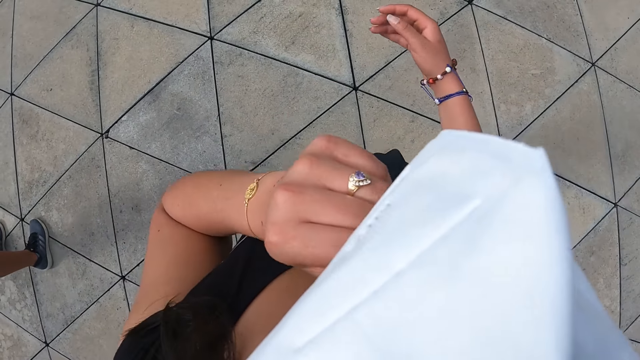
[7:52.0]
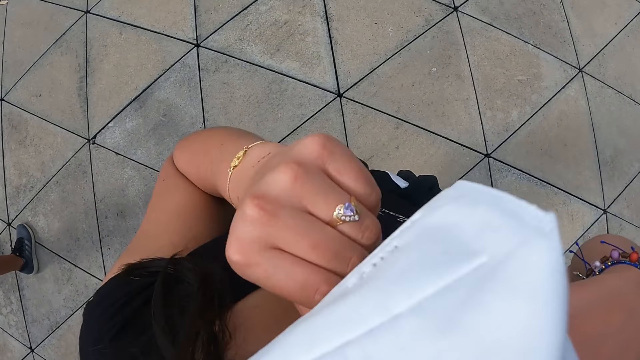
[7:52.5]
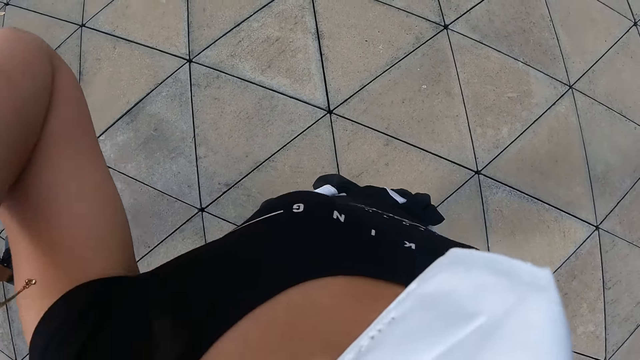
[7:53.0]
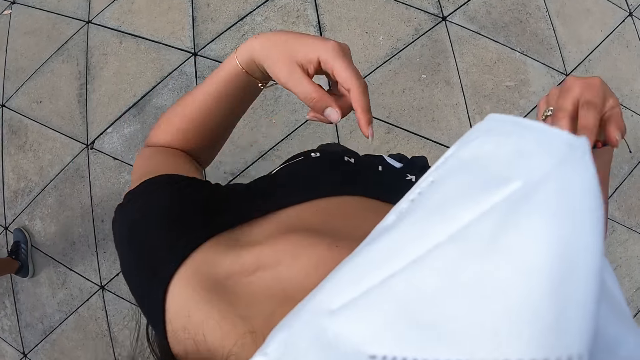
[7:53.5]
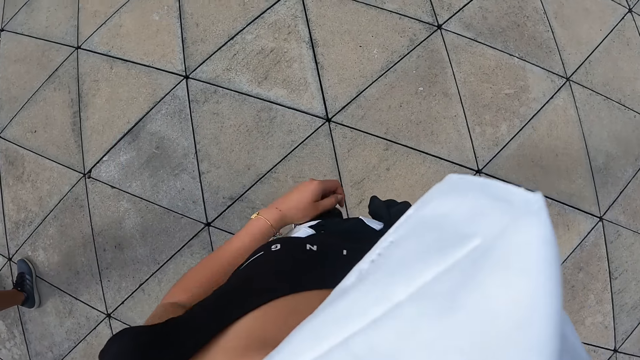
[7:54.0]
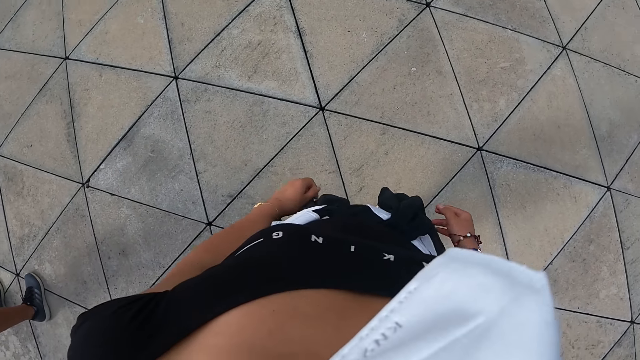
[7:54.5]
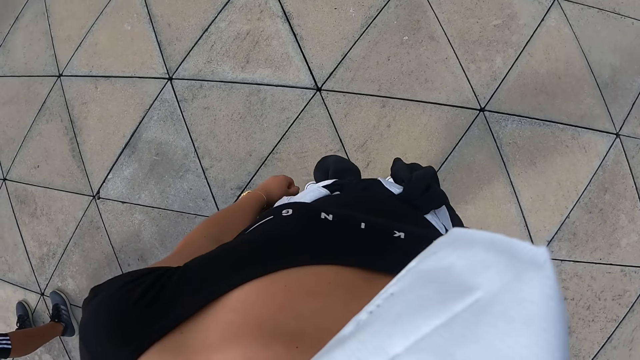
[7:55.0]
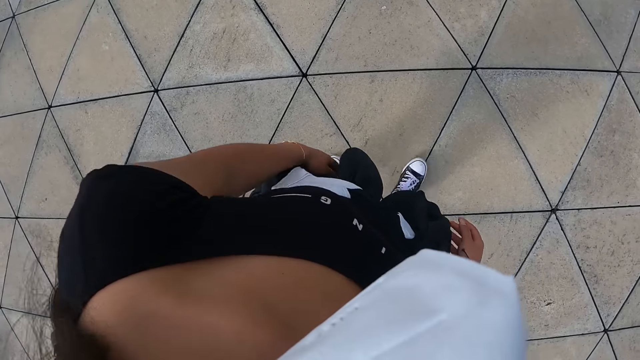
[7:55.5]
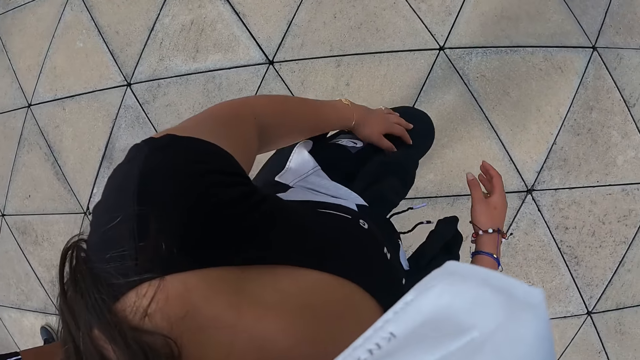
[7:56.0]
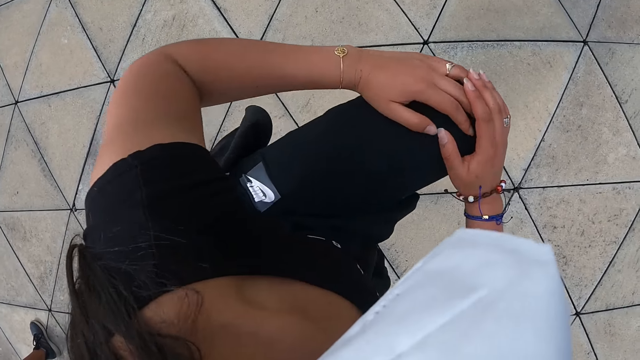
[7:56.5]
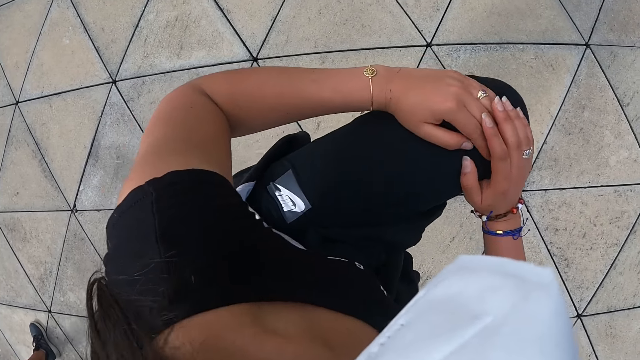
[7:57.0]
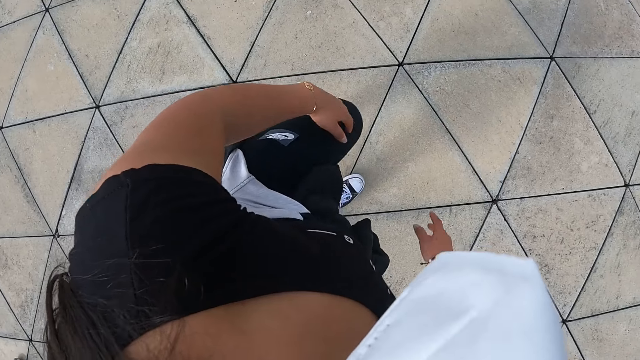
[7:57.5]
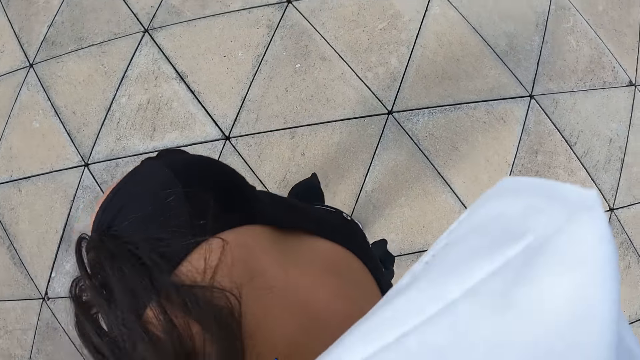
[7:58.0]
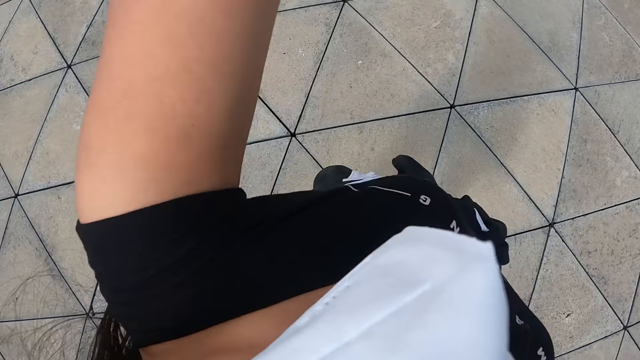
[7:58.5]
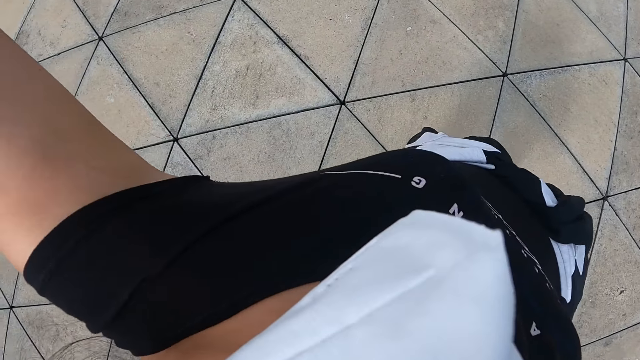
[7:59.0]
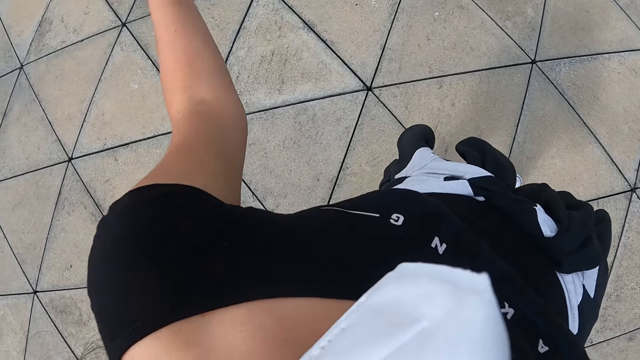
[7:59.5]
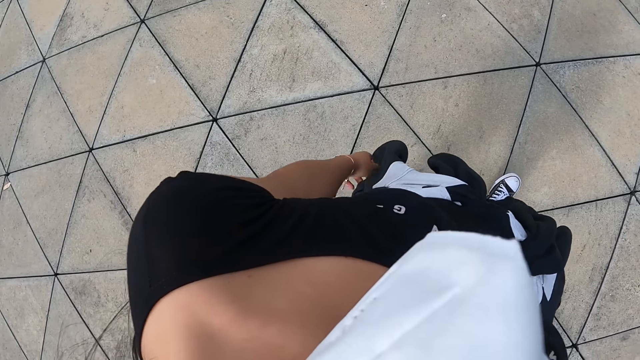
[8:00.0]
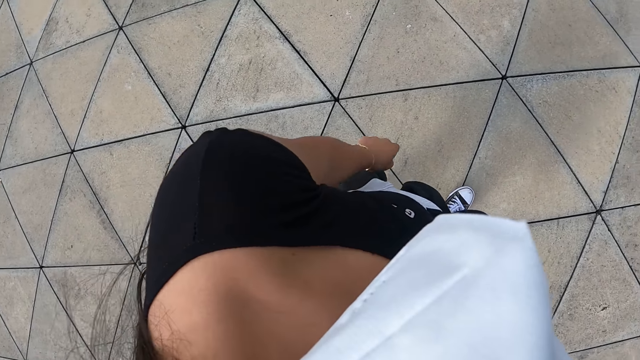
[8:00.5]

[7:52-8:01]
The camera wearer raises her left hand towards her face. She adjusts her hair with her left hand. She adjusts her face mask. She lowers her hands. She rehearses for dance. She lifts her right leg. She lifts her hands.

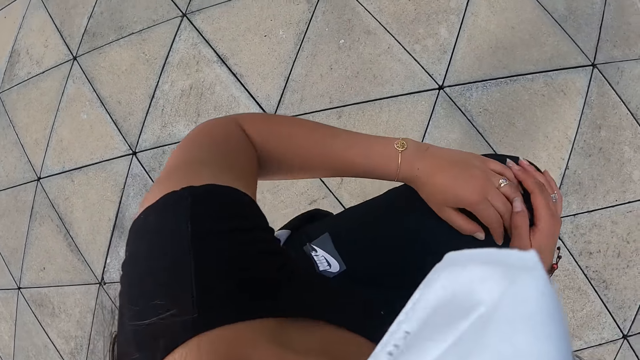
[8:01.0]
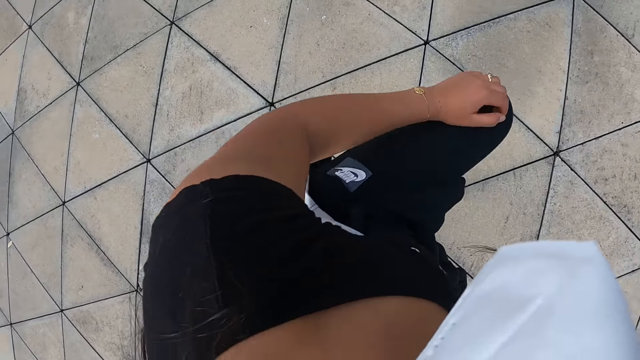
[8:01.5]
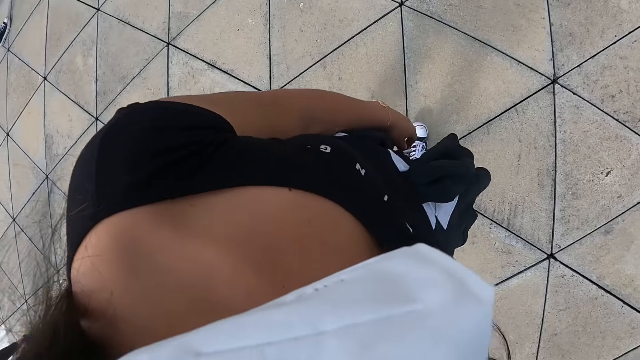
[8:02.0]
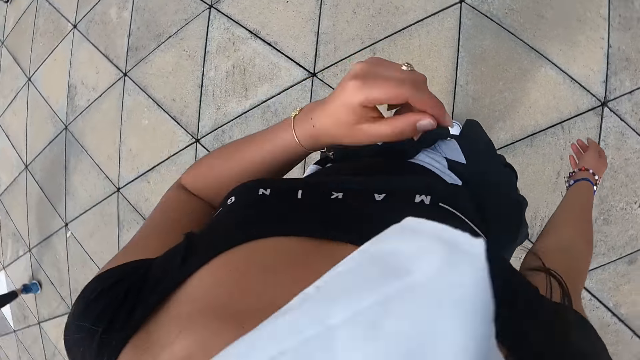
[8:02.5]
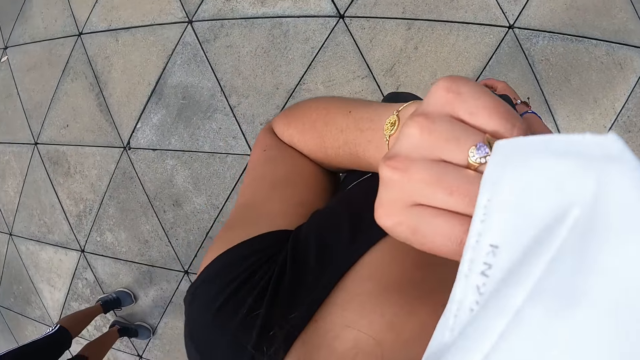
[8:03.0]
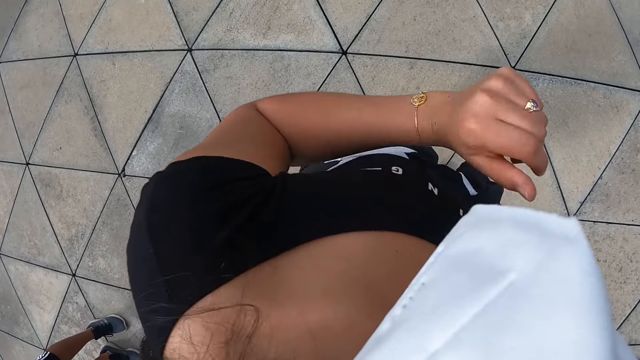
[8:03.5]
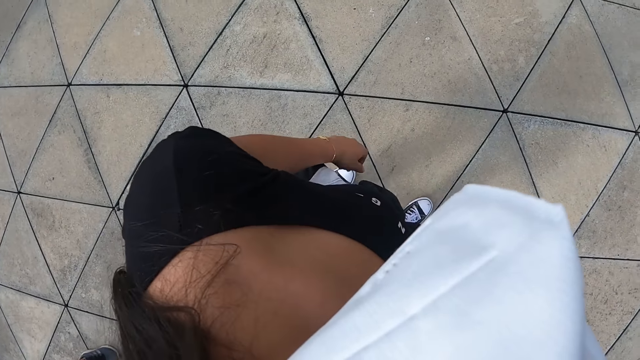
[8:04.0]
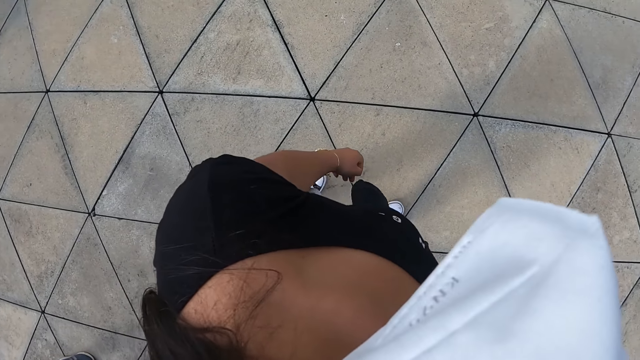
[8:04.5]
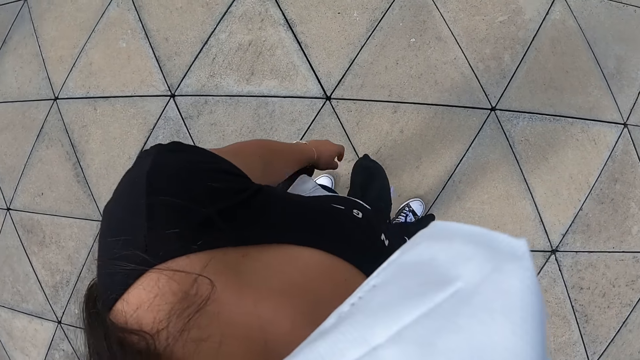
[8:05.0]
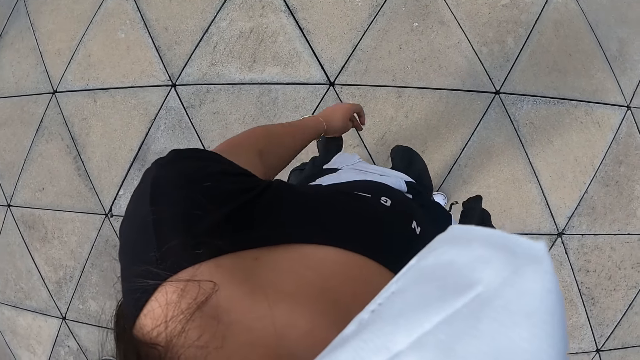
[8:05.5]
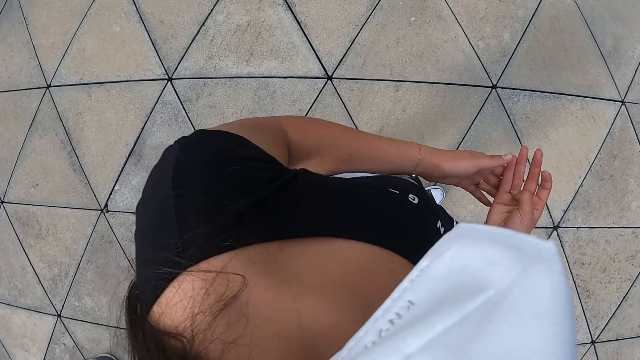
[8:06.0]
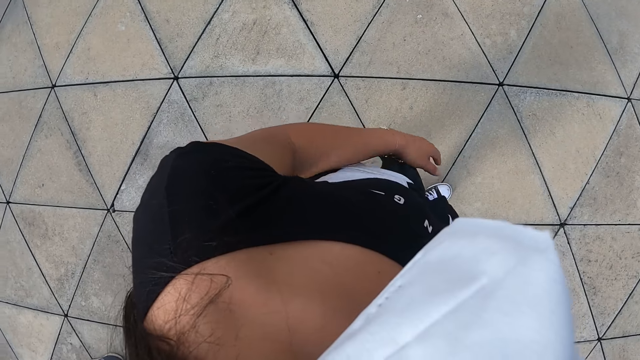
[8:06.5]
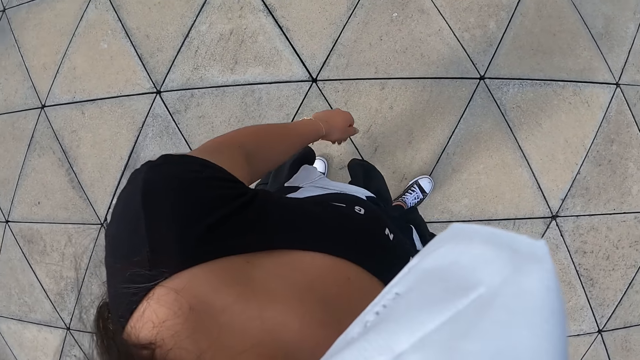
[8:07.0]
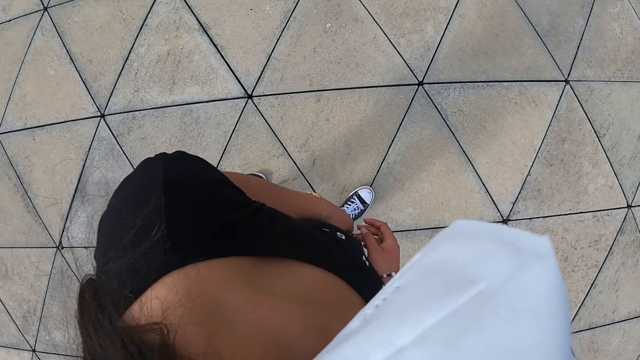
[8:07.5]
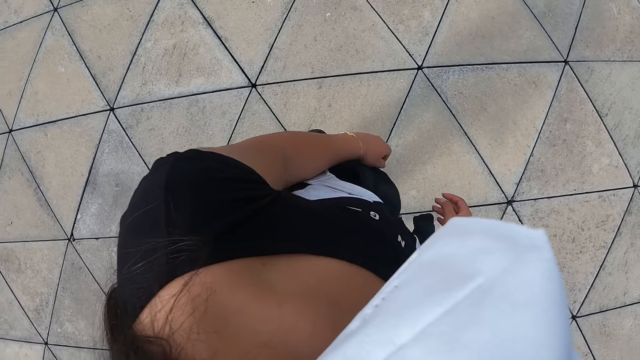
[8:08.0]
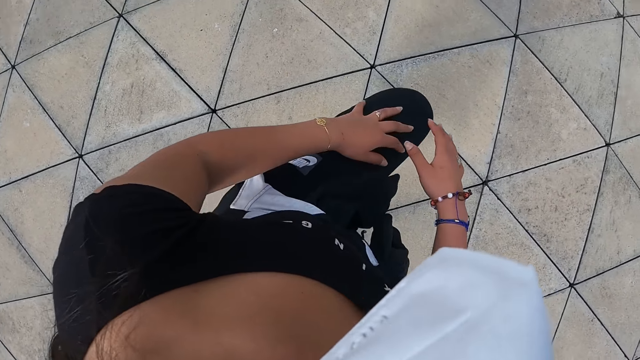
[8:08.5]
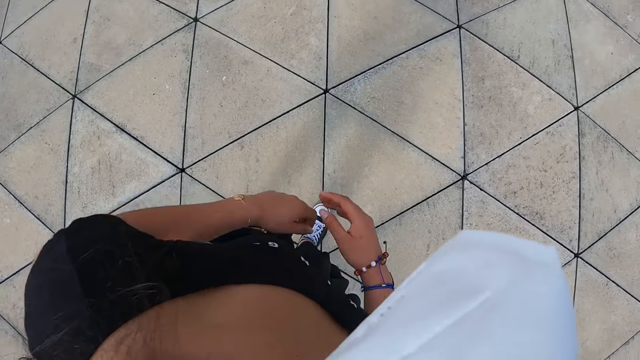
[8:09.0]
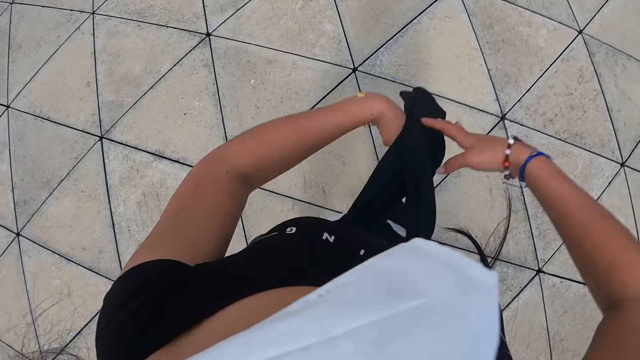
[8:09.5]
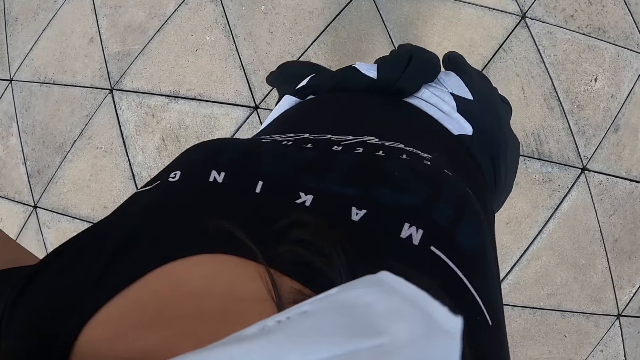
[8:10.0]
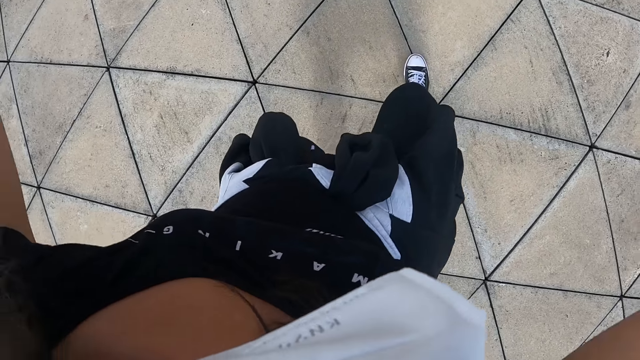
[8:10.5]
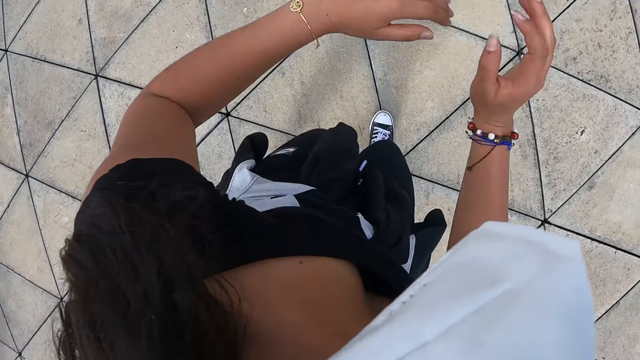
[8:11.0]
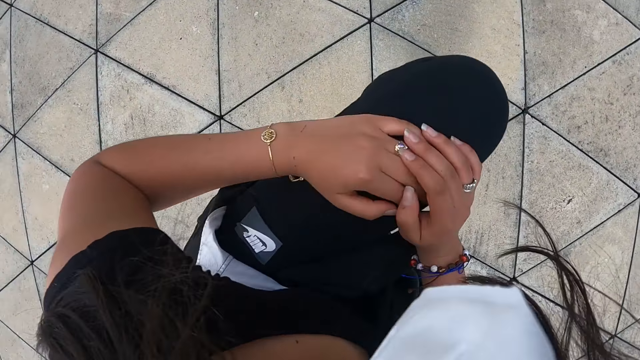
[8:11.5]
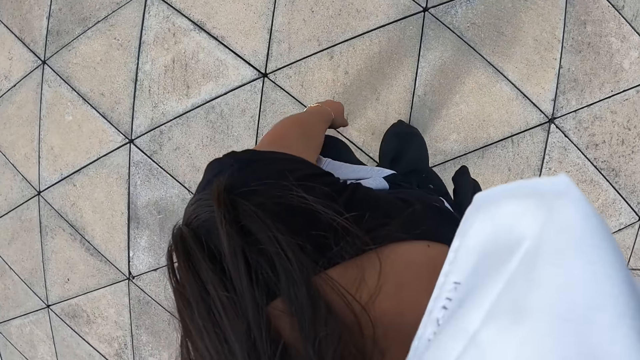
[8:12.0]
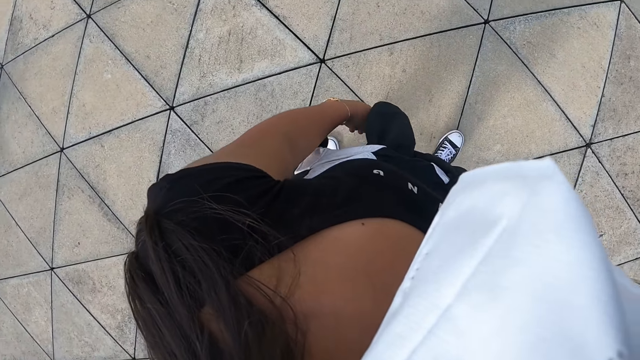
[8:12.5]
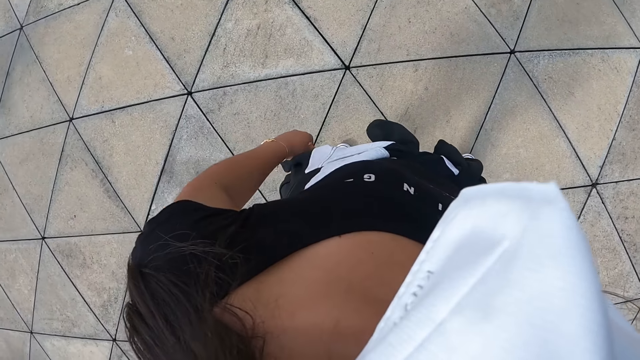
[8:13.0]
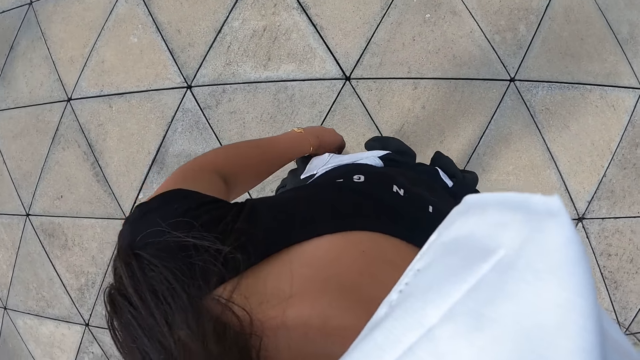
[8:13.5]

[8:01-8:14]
The camera wearer lifts her left leg. She raises her left hand towards her face. She adjusts her face mask. She lowers her left hand. She rubs her hands together. She rehearses for dance. She lifts her left leg. She lifts her hands. She lifts her left hand.
